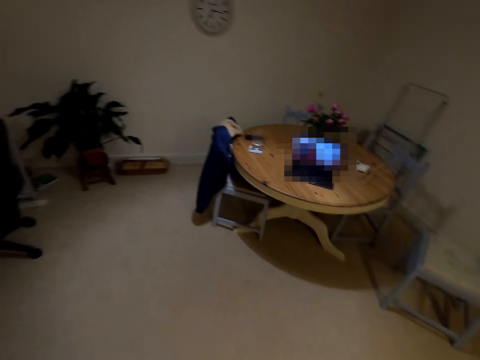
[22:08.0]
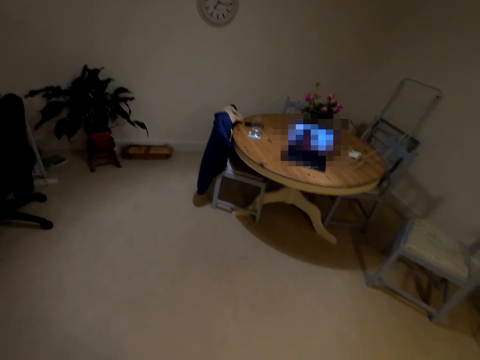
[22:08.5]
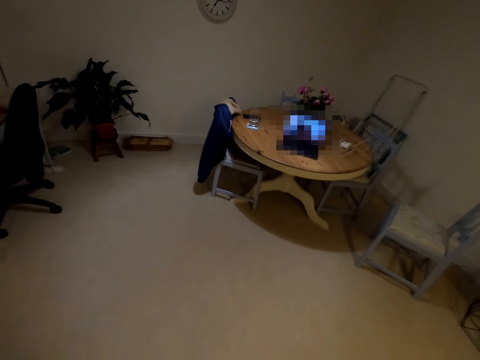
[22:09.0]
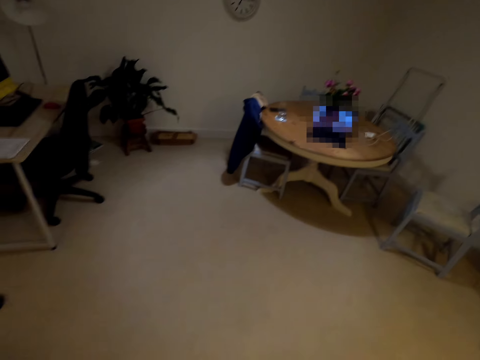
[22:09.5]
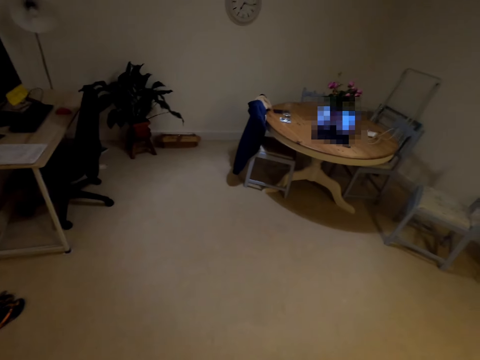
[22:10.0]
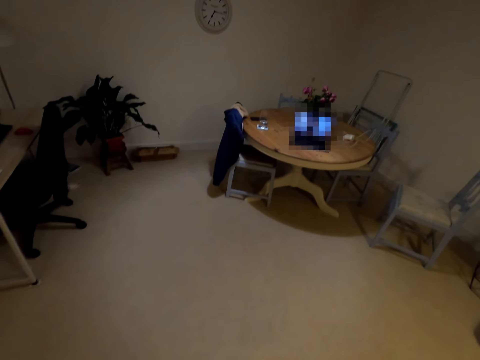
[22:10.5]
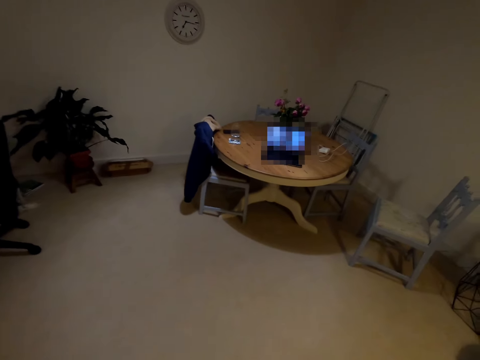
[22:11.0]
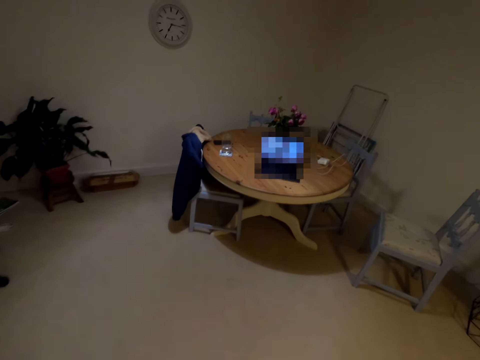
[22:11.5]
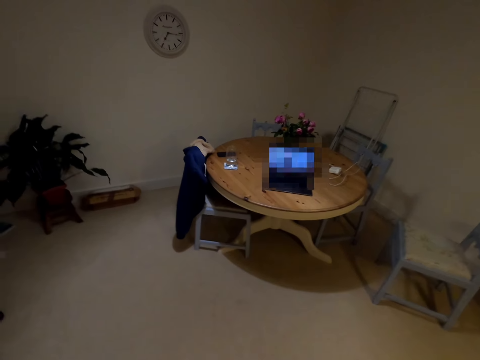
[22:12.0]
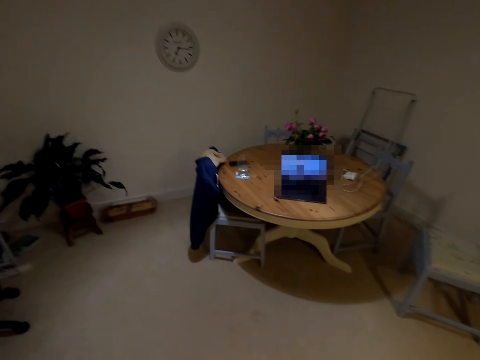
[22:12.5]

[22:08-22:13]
The camera wearer dances to a new song.

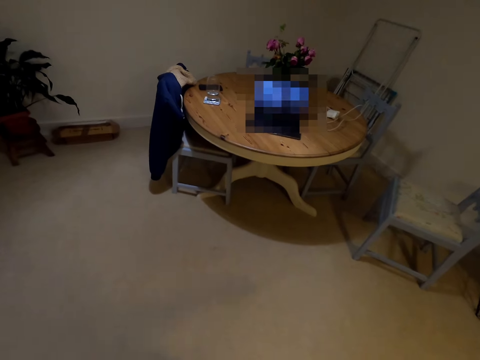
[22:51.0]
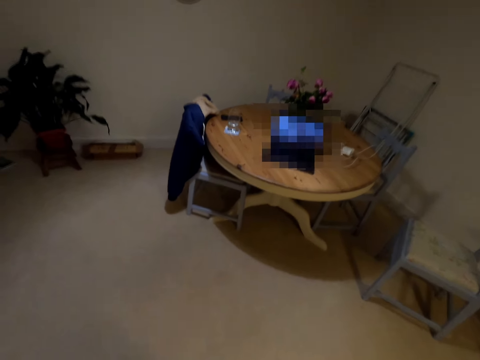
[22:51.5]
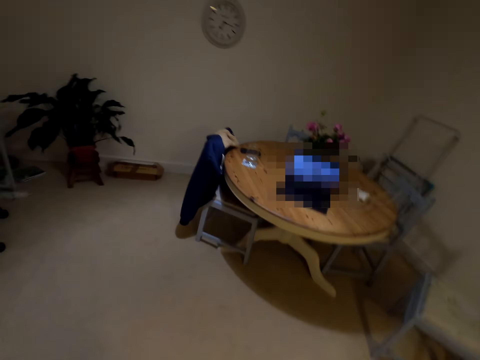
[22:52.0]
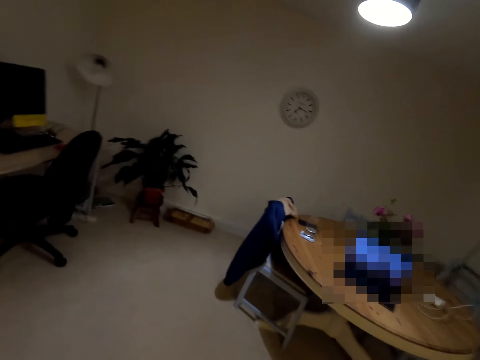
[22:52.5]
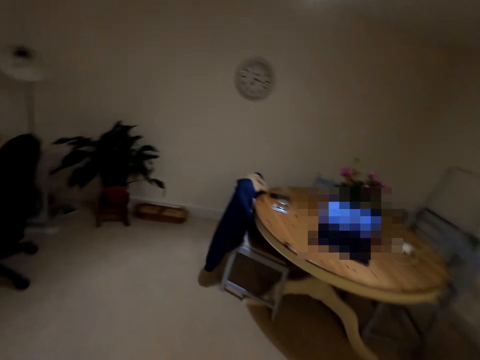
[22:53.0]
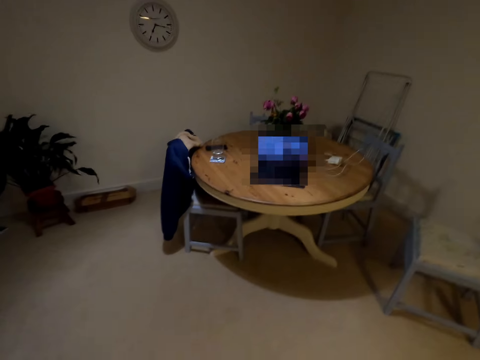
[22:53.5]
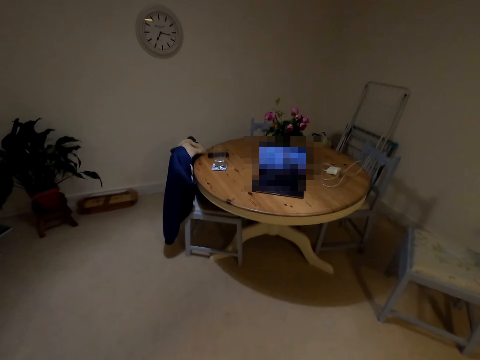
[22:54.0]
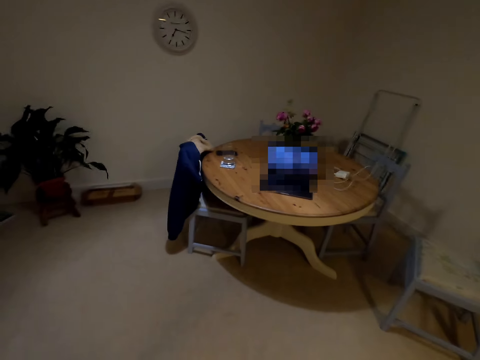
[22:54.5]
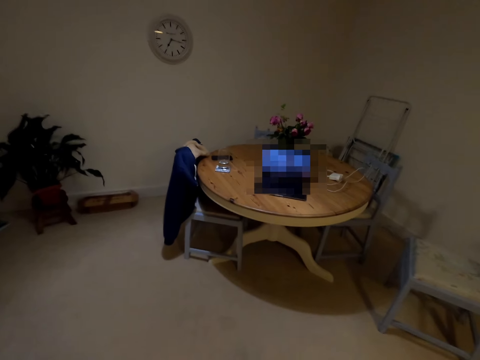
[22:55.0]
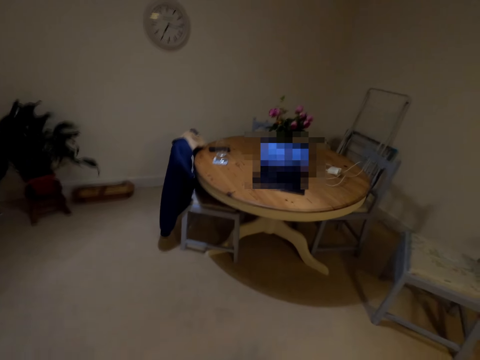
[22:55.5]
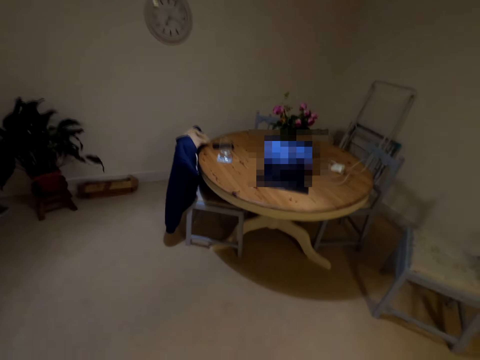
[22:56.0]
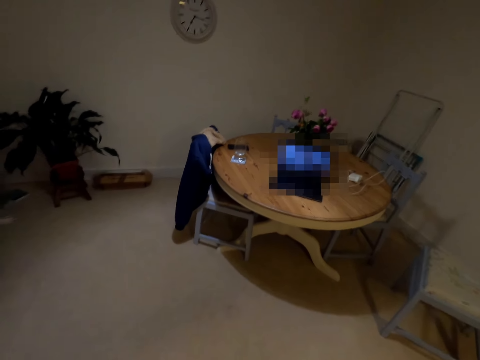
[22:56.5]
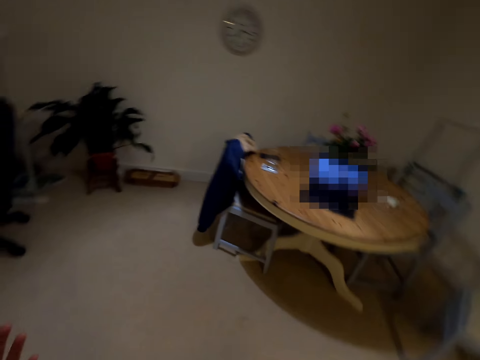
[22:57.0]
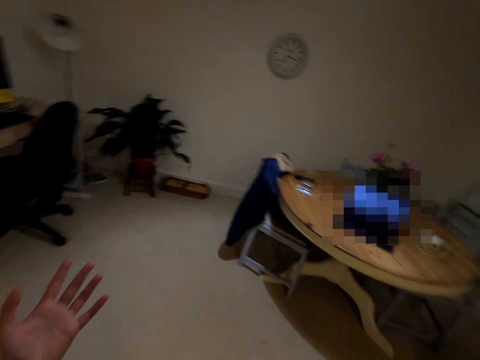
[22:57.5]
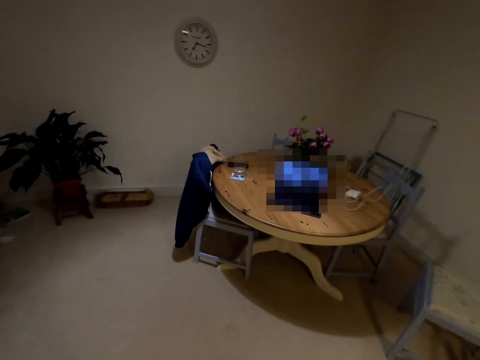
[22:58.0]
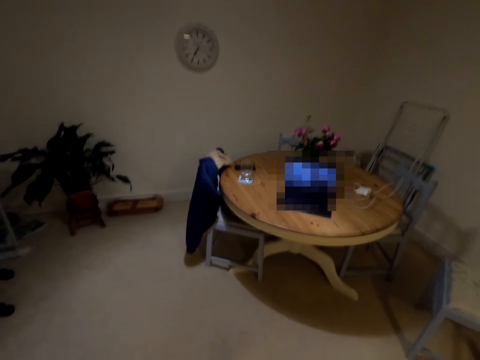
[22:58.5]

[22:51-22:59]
The camera wearer looks around. They dance in the room.

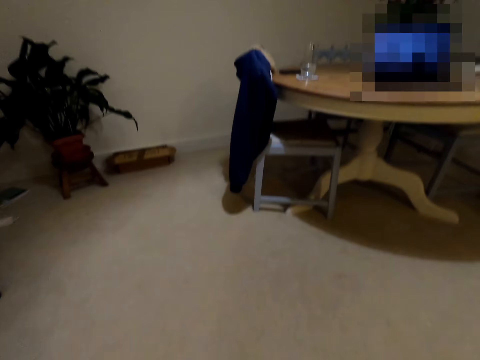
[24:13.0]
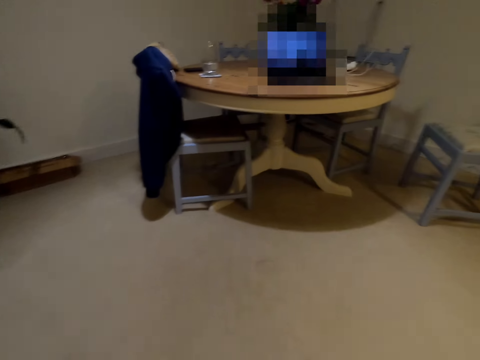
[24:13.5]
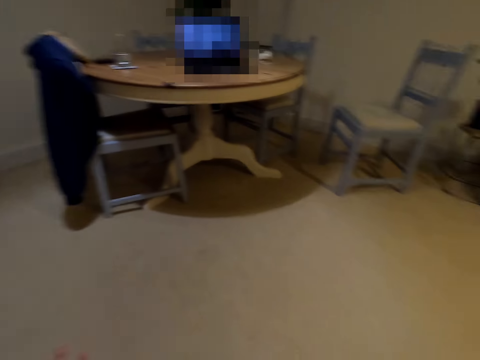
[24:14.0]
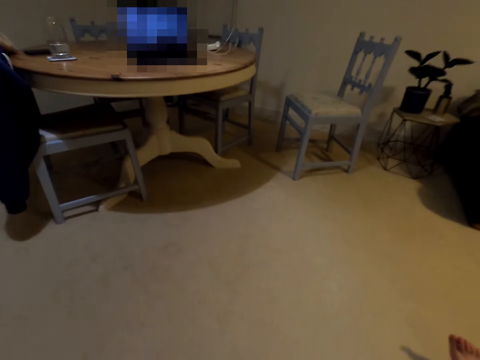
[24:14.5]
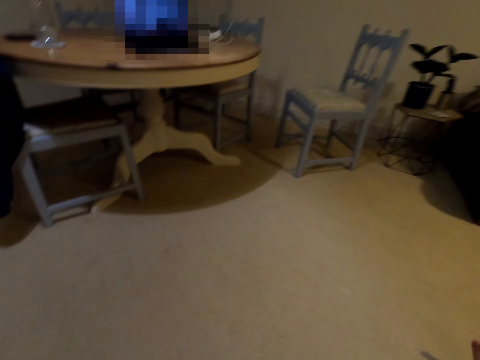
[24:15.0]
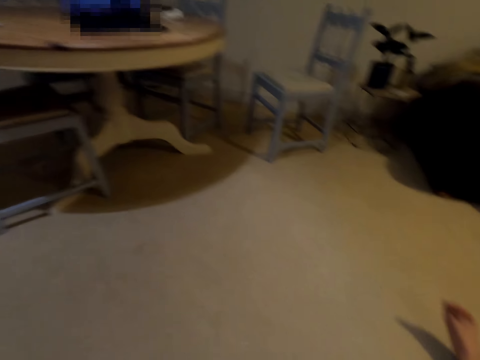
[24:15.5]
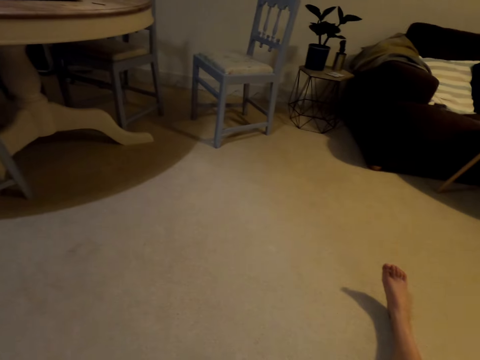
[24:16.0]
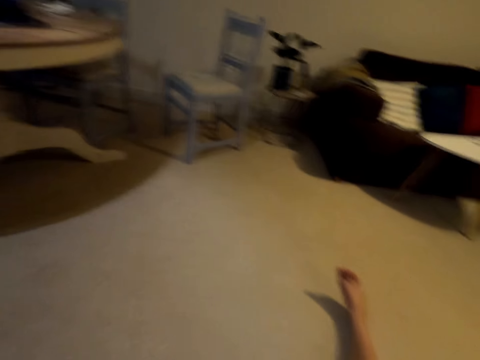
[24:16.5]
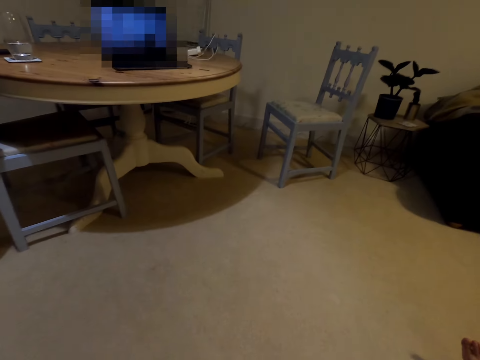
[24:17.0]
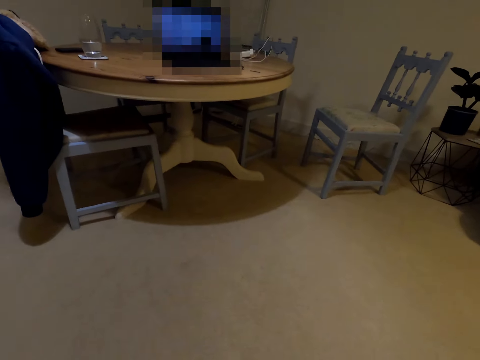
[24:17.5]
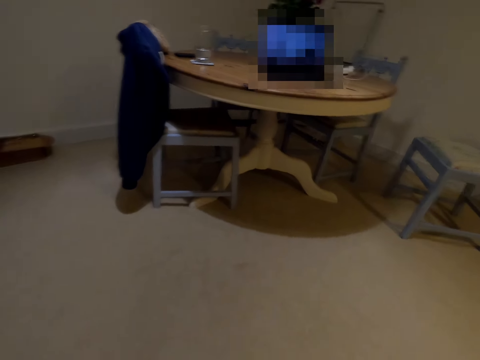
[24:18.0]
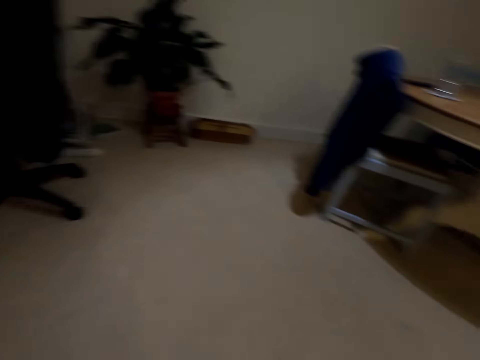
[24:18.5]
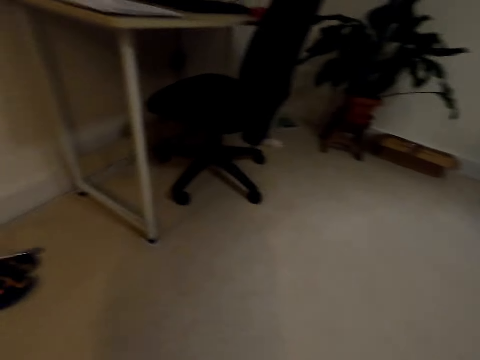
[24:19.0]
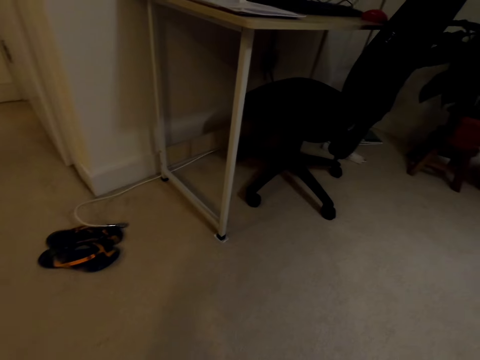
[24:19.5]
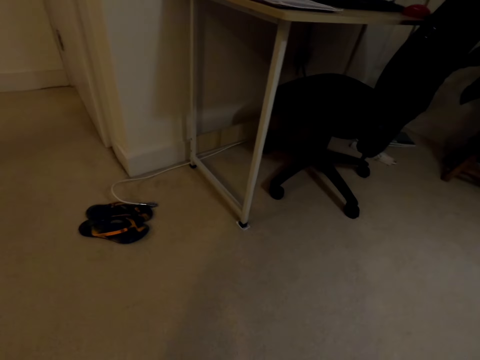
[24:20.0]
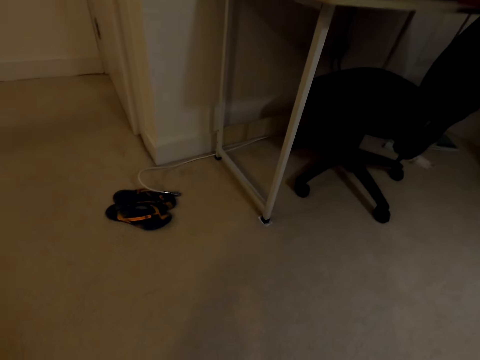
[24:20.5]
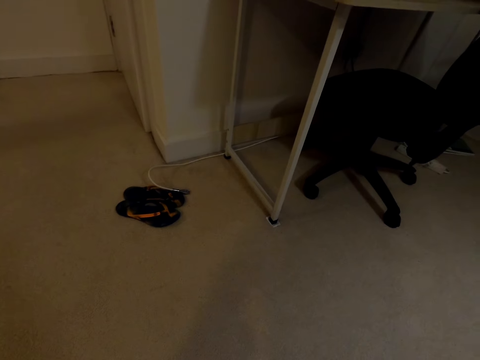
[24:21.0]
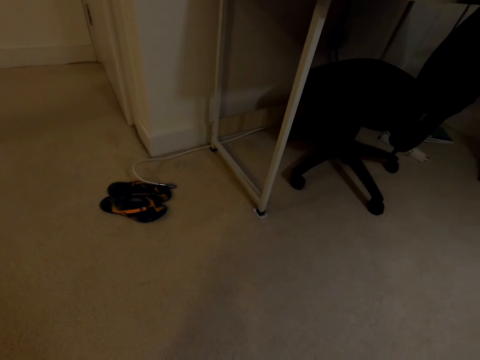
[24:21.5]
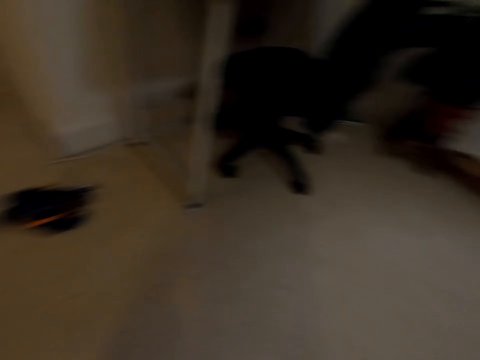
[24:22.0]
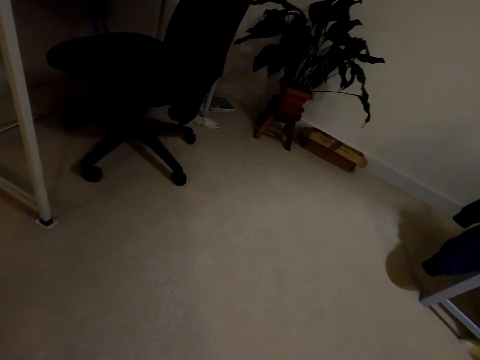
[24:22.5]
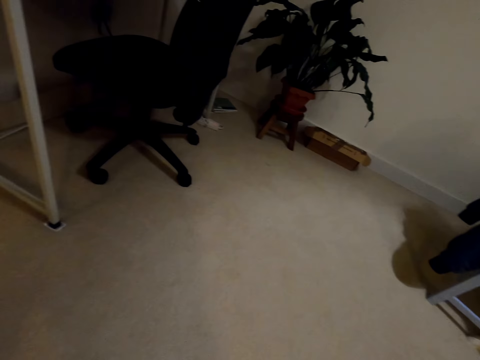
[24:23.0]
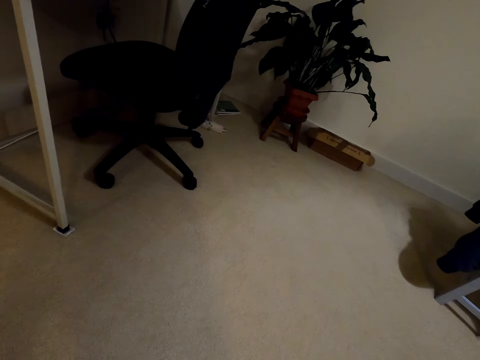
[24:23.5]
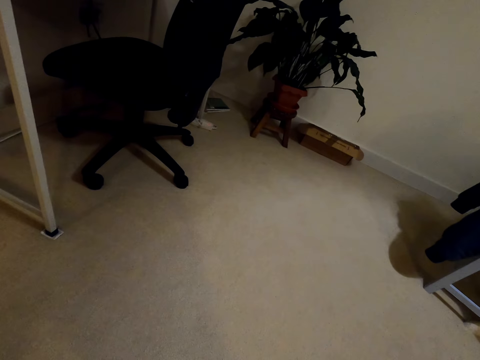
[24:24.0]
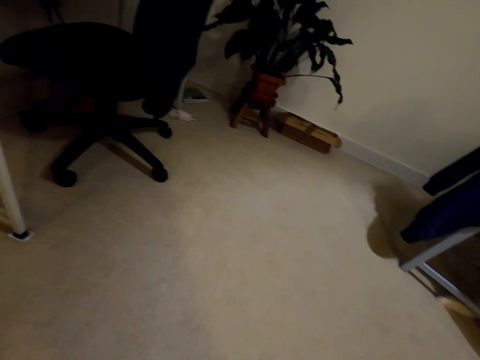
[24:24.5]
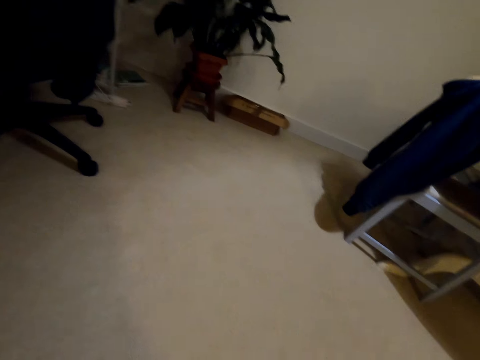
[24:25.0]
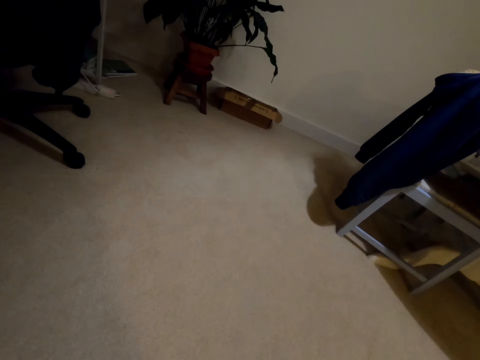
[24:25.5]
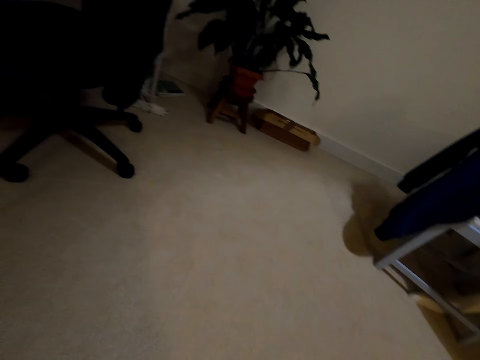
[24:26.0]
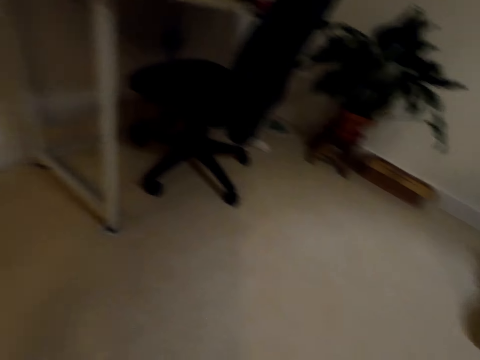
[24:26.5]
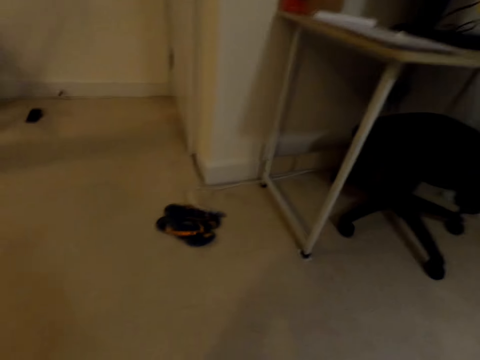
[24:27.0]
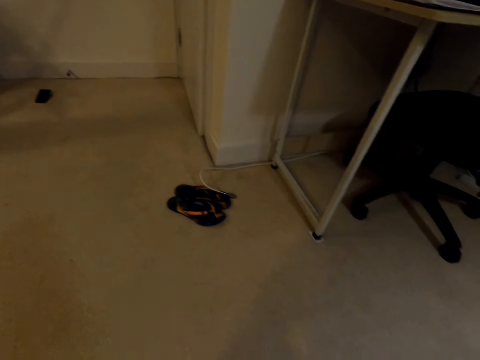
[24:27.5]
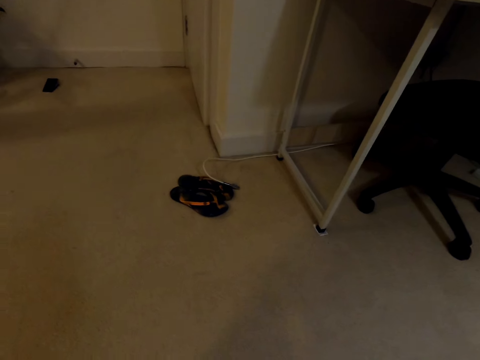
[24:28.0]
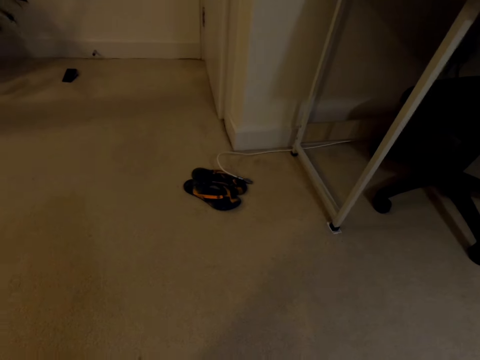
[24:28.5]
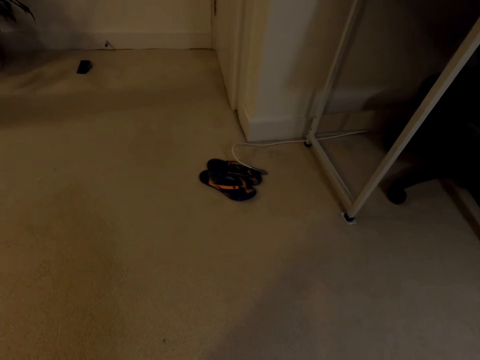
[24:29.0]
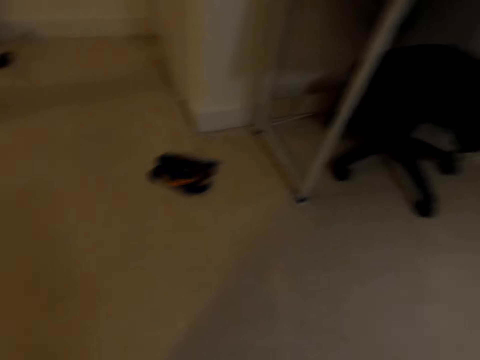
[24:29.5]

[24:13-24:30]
The camera wearer sits on the floor. She looks around. She does some workouts while she sits on the floor.
